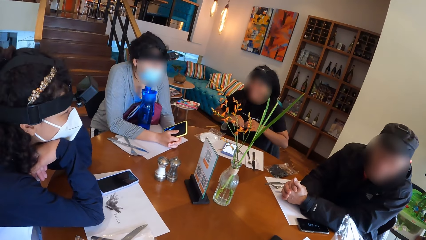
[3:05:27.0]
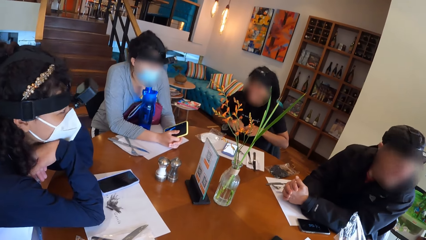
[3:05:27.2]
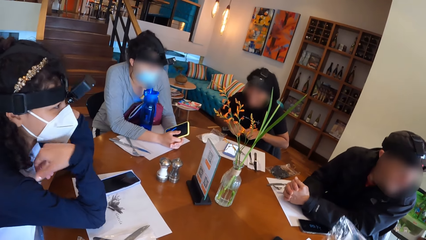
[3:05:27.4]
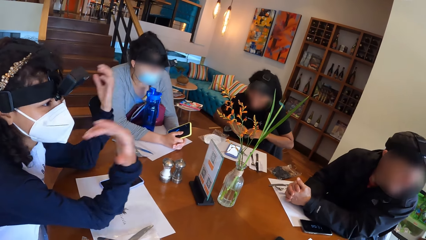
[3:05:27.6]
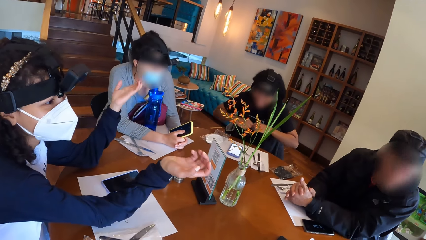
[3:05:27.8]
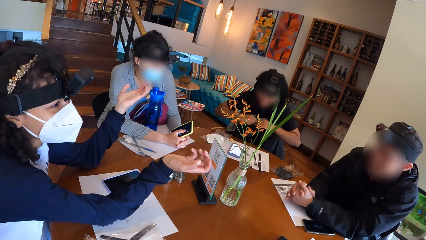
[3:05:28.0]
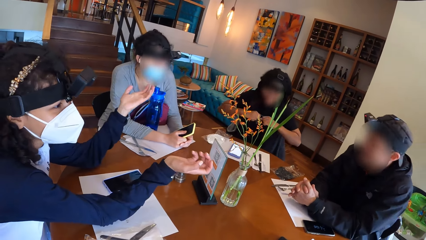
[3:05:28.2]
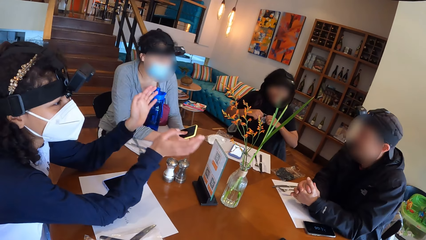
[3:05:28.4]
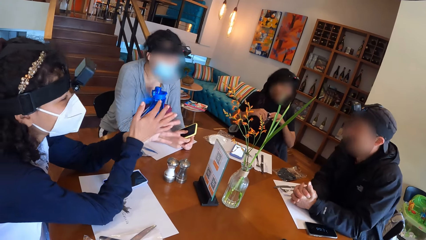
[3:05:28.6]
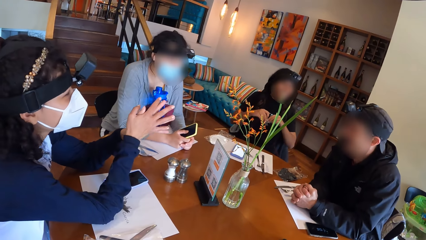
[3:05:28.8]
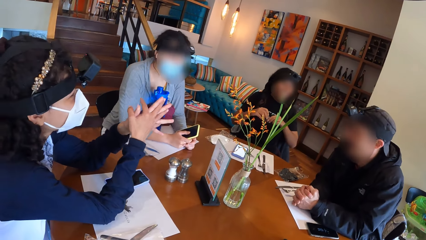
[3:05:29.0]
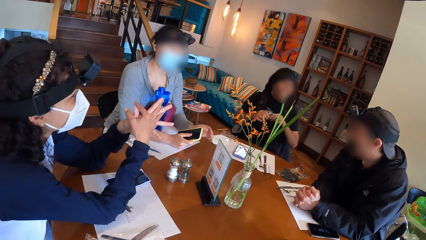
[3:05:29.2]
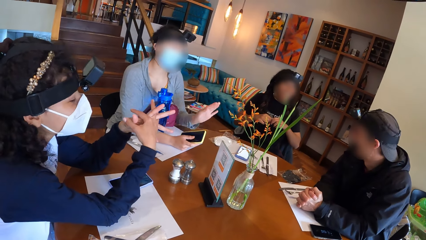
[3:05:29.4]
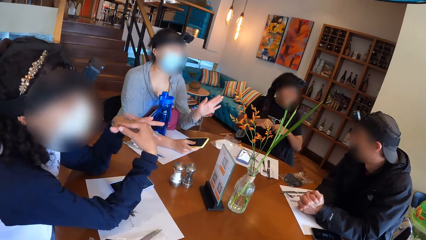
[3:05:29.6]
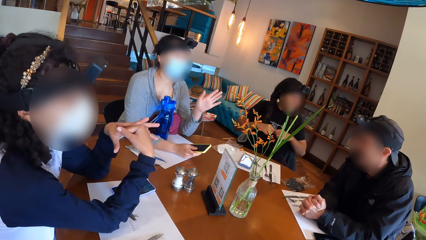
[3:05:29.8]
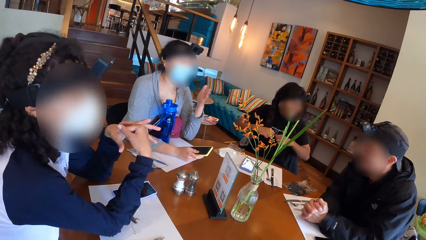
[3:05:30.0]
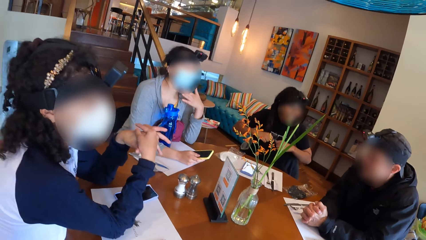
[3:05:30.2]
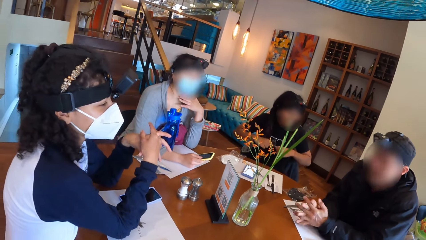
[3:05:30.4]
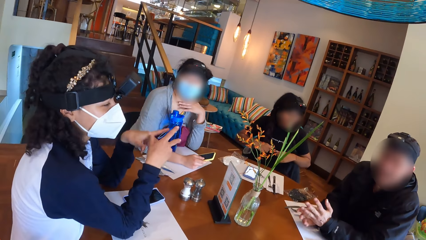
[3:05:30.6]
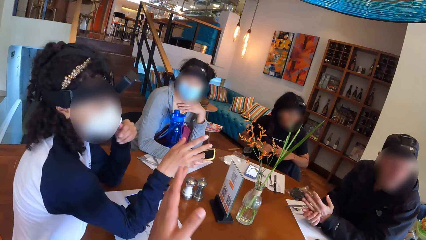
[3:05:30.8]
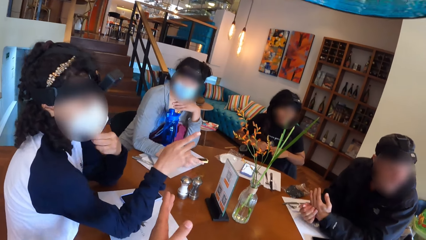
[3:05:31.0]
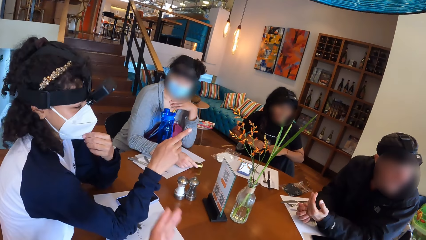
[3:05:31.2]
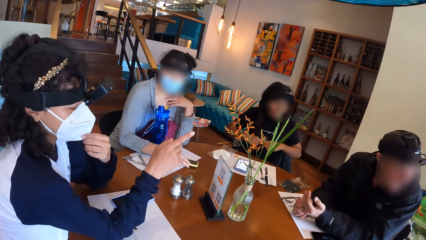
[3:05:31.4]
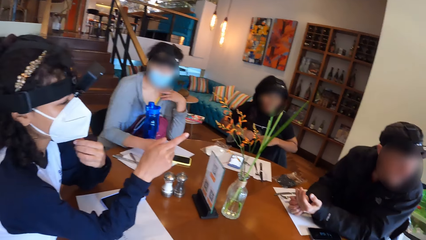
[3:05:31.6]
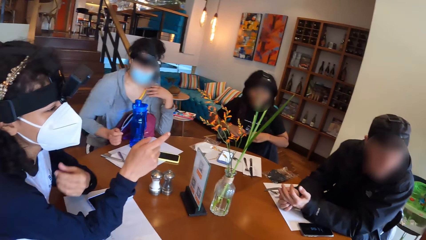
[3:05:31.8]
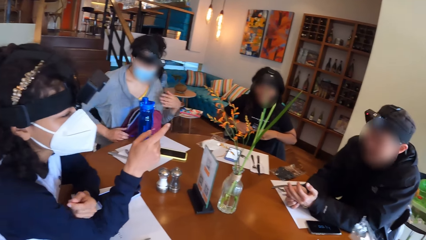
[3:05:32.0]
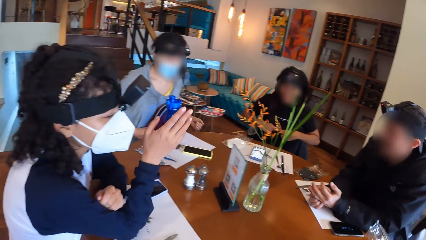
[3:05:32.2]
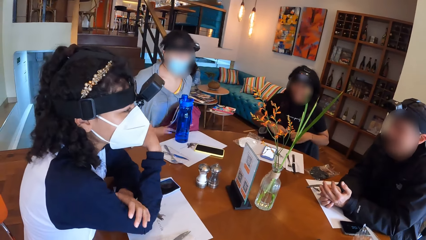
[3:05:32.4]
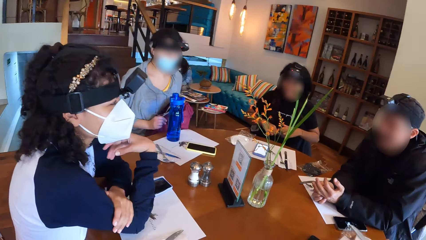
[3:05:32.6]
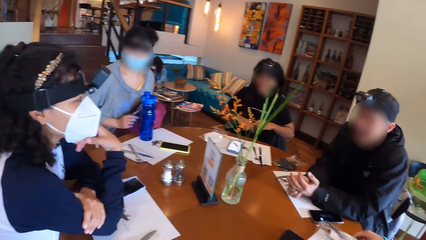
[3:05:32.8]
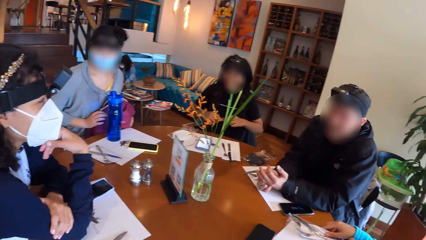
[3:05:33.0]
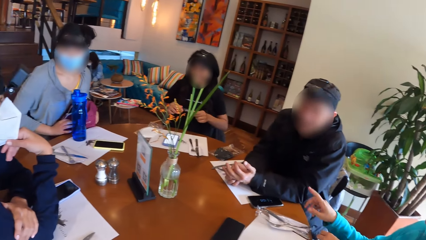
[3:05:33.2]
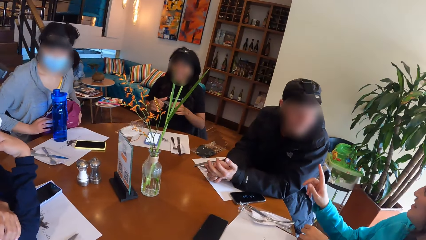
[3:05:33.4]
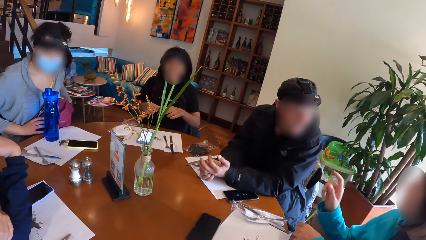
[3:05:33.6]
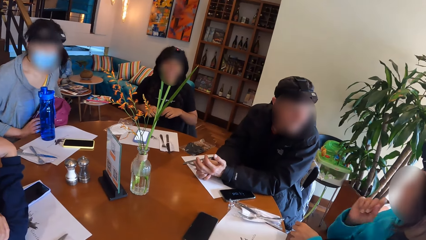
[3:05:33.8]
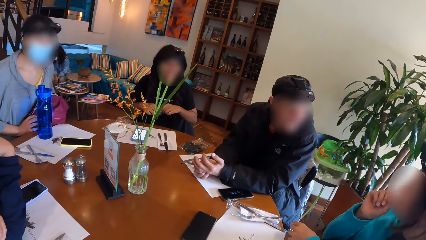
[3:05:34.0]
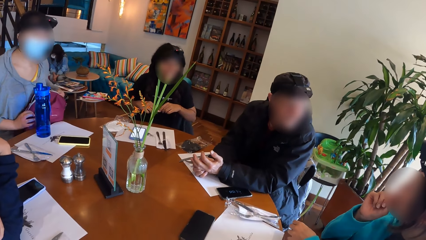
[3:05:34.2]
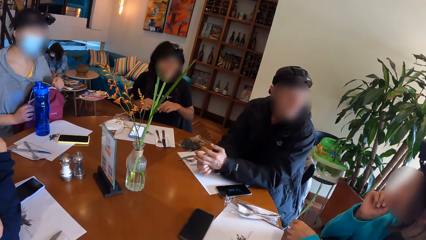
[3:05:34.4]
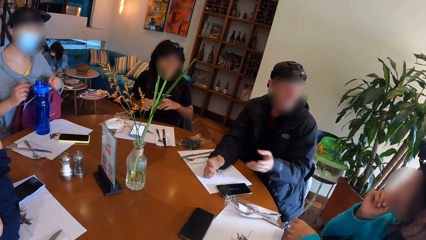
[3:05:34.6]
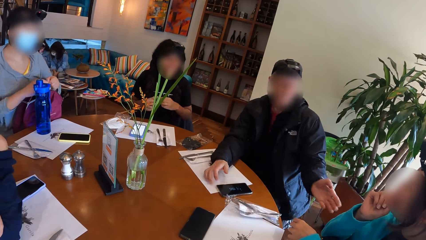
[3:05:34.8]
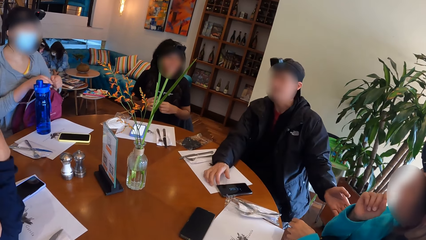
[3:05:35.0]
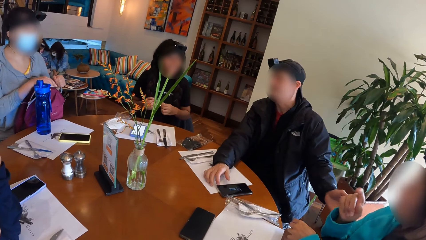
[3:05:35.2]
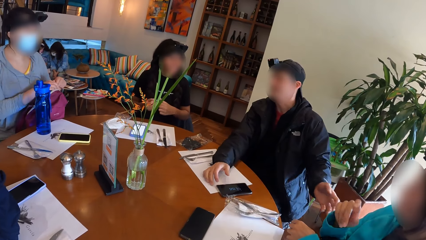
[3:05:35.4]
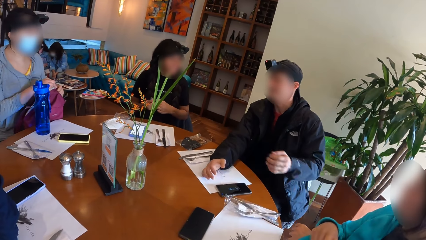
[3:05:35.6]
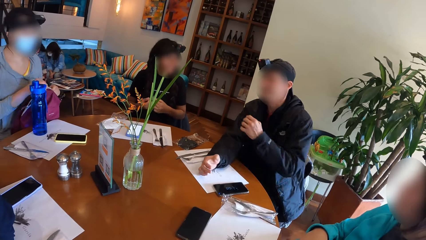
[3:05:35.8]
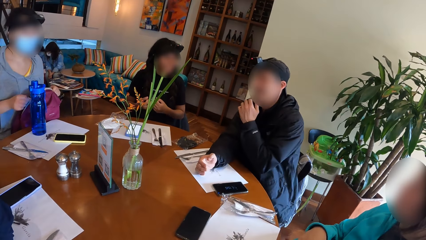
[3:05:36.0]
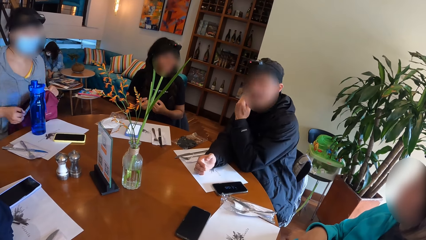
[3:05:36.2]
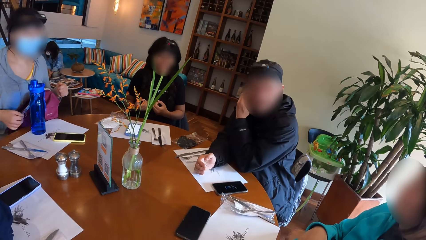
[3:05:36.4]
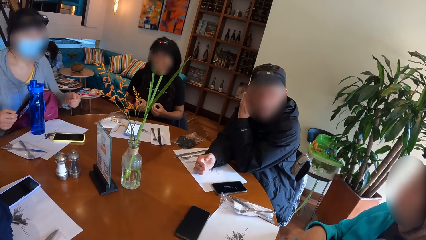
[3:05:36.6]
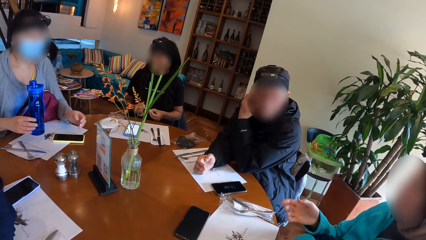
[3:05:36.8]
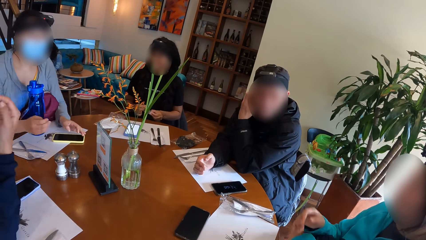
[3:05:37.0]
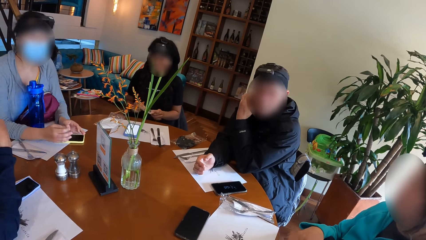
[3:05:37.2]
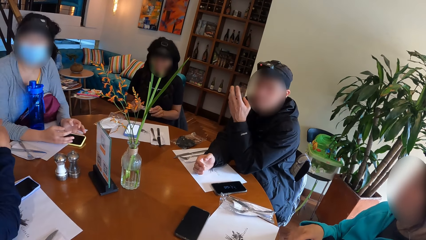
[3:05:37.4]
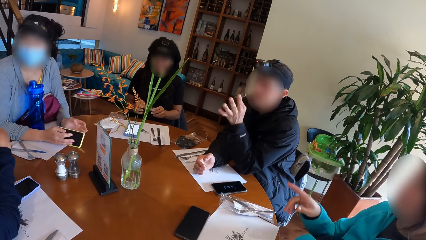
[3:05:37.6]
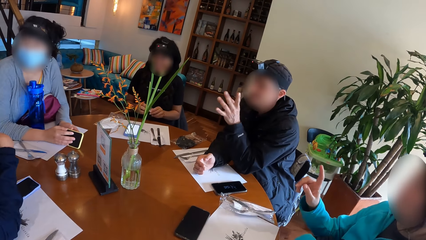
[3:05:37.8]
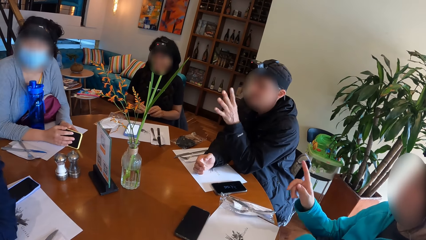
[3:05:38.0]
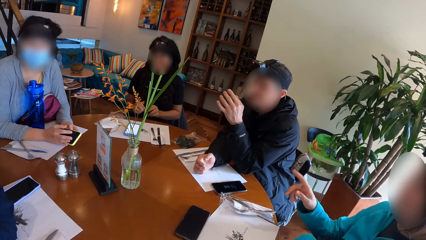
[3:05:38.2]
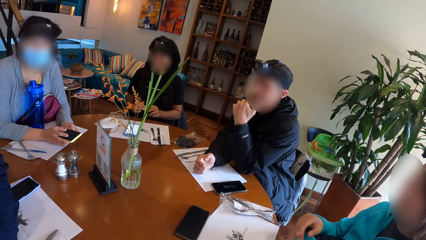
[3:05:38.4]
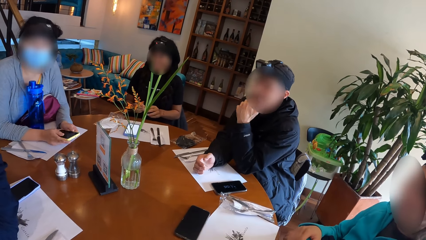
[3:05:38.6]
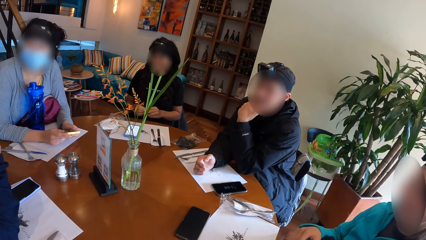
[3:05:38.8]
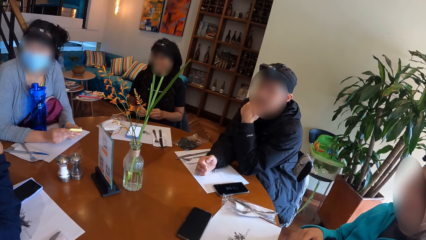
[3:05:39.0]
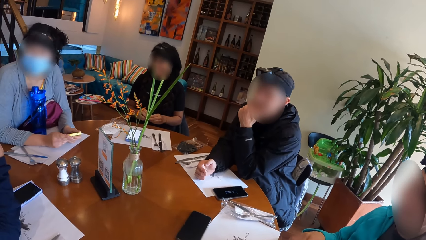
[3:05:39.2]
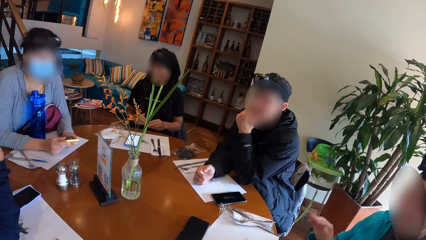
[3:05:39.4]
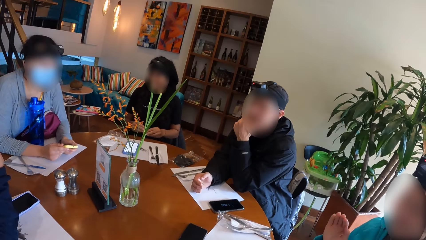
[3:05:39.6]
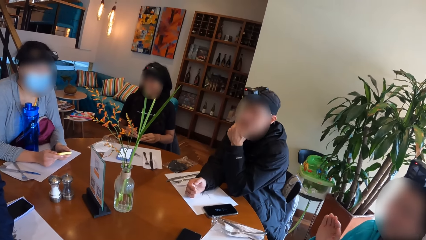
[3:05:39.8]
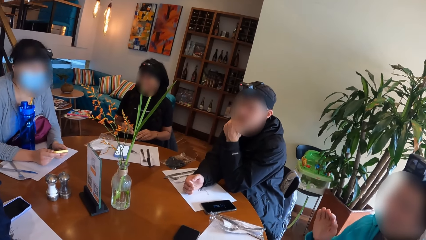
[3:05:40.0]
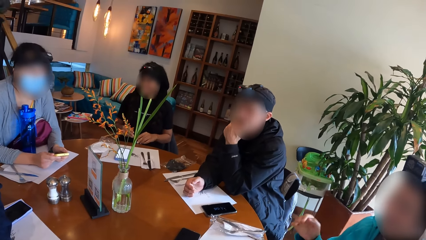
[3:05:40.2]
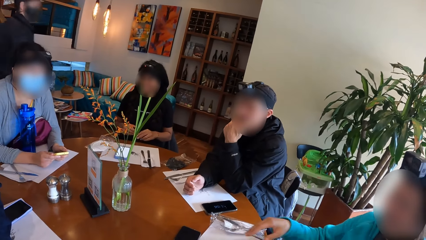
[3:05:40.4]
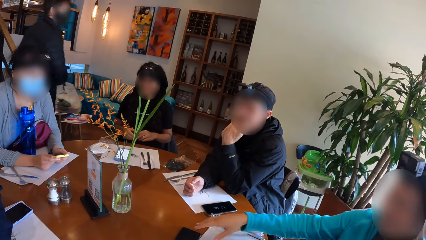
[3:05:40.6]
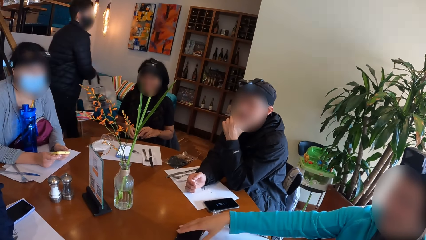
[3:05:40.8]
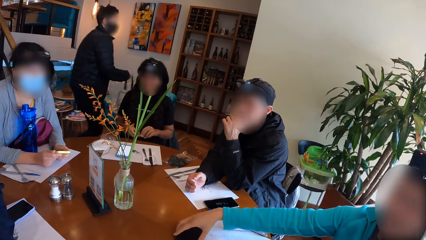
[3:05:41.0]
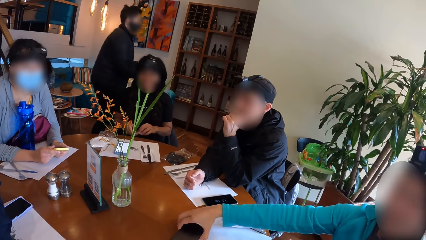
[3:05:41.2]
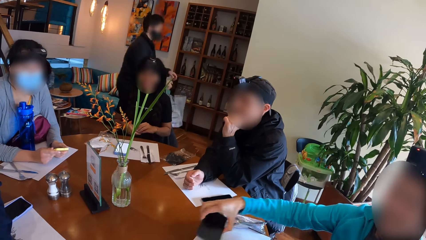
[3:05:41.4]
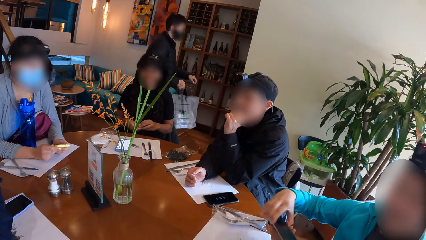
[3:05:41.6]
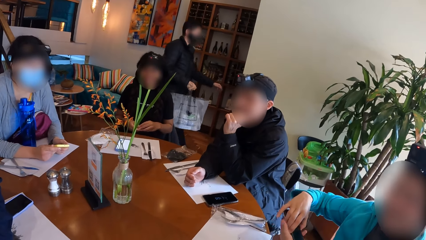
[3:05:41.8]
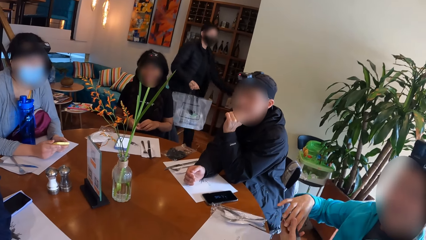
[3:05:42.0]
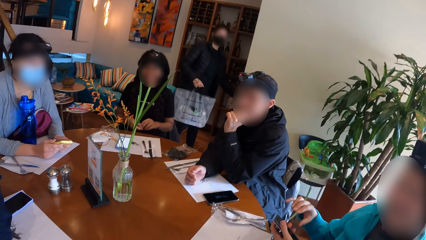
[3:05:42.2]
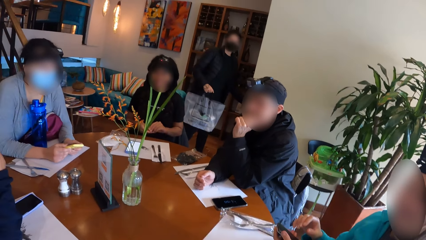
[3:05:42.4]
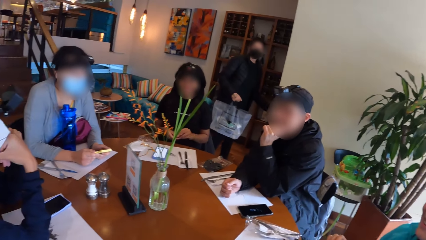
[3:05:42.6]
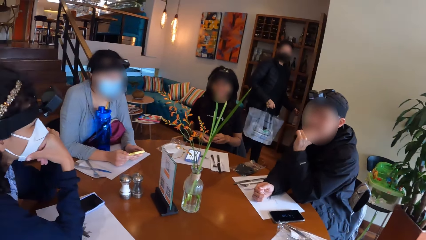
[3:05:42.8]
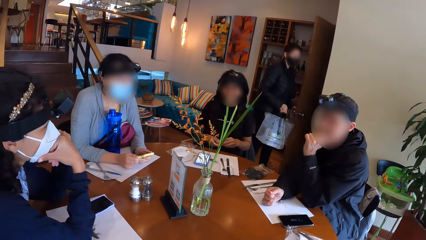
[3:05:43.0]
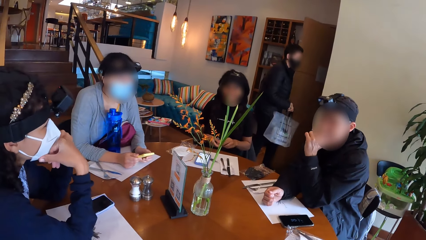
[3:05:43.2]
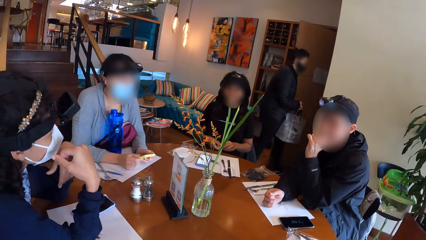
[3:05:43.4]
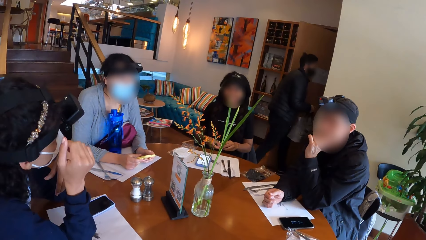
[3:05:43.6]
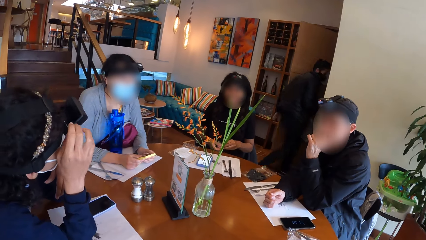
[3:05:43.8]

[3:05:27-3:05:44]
A woman moves her hands. Another woman lifts the left hand. A third woman touches her neck with her left hand. The second woman adjusts a facemask on her face. The camera wearer moves the left hand. The third woman drops the phone in her right hand on the table and adjusts a bag on her lap with both hands. The second woman moves from the table. The first woman converses with the colleagues. A fourth woman converses with the colleagues. The third woman zips the zipper on the bag with her left hand. A man converses with the fourth woman. The man touches his ear with his left hand. The fourth woman moves her hand. The third woman holds the phone on the table with her hands. The man moves his hand. The camera wearer interacts with the group of people on the table. The man places his hands on his chin. Another man walks past the group of people on the table. The fourth woman picks the phone from the table with her right hand and passes the phone from her right hand to her left hand. The other man walks out of the restaurant through a door and opens the door.
